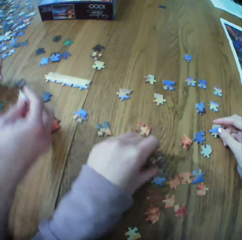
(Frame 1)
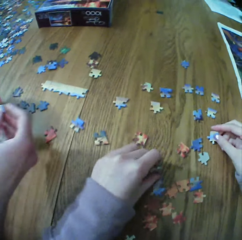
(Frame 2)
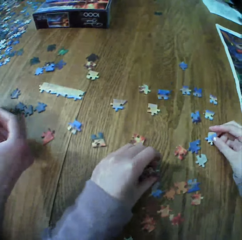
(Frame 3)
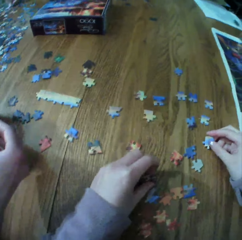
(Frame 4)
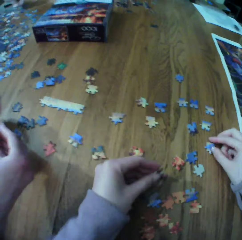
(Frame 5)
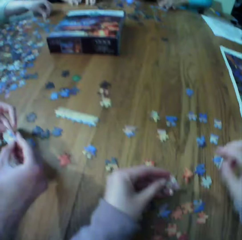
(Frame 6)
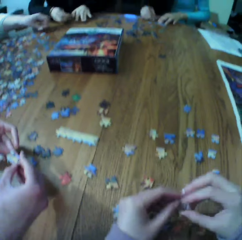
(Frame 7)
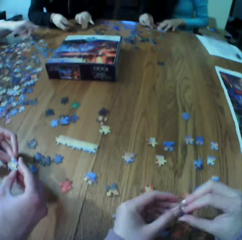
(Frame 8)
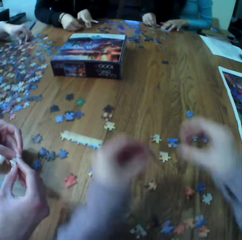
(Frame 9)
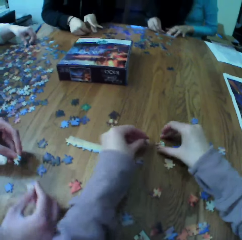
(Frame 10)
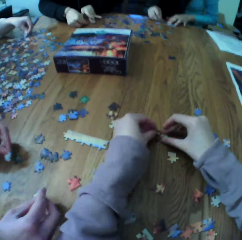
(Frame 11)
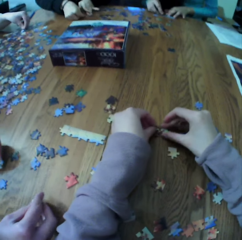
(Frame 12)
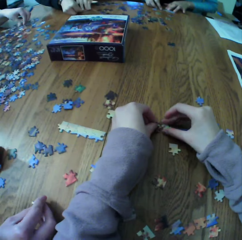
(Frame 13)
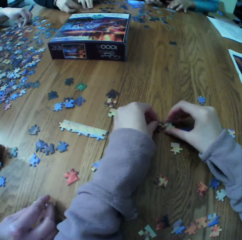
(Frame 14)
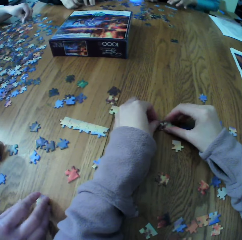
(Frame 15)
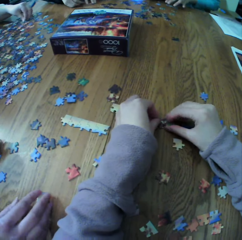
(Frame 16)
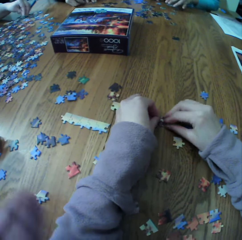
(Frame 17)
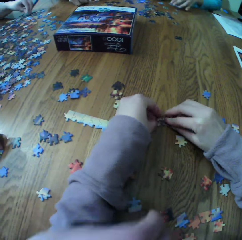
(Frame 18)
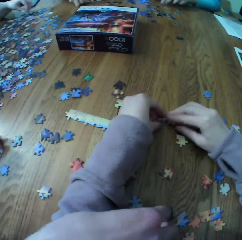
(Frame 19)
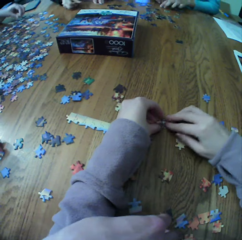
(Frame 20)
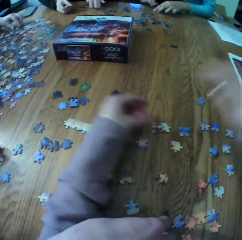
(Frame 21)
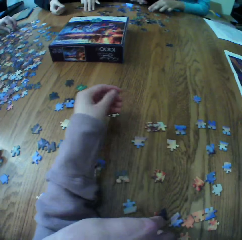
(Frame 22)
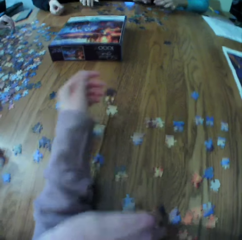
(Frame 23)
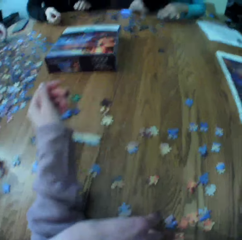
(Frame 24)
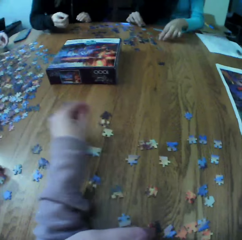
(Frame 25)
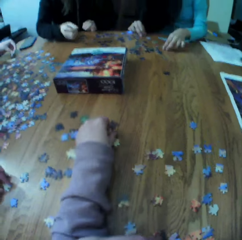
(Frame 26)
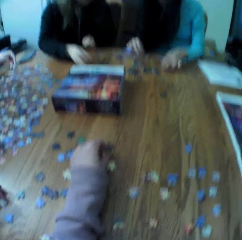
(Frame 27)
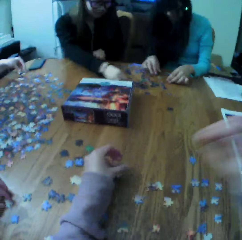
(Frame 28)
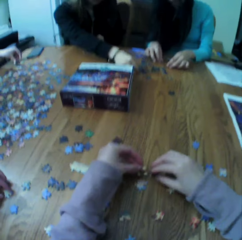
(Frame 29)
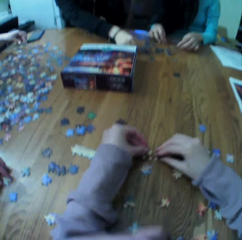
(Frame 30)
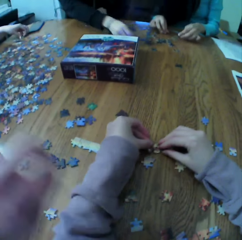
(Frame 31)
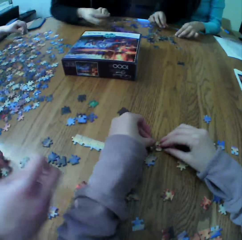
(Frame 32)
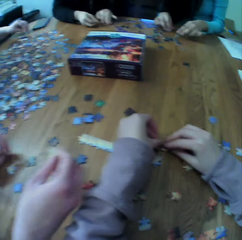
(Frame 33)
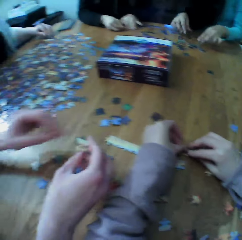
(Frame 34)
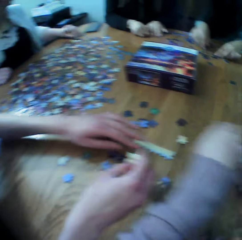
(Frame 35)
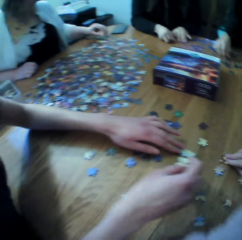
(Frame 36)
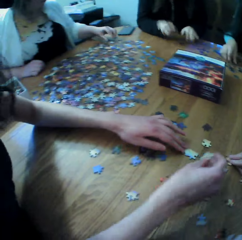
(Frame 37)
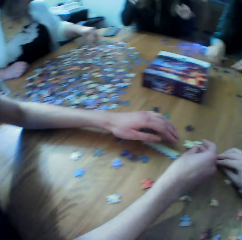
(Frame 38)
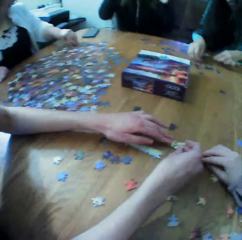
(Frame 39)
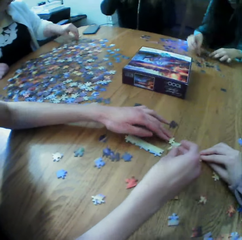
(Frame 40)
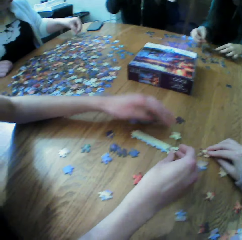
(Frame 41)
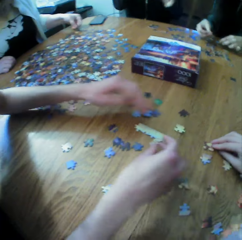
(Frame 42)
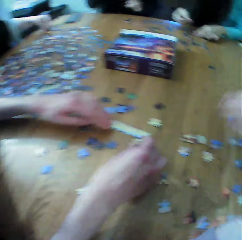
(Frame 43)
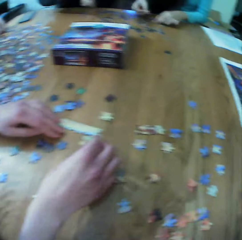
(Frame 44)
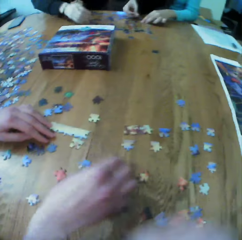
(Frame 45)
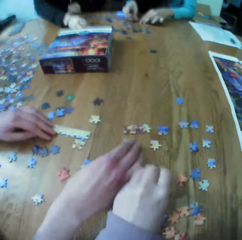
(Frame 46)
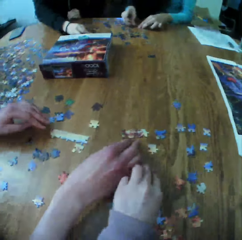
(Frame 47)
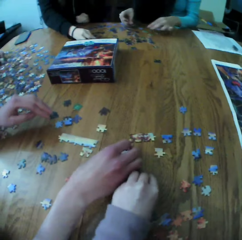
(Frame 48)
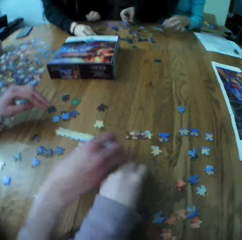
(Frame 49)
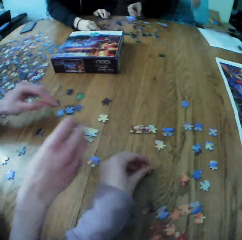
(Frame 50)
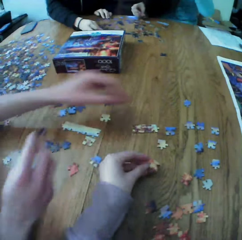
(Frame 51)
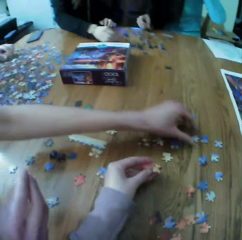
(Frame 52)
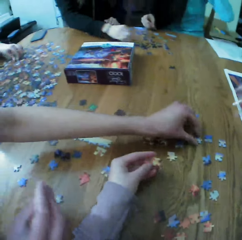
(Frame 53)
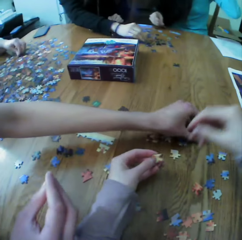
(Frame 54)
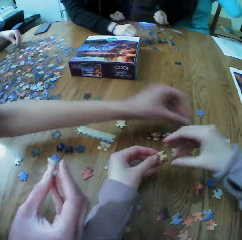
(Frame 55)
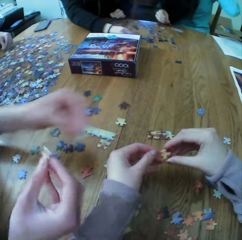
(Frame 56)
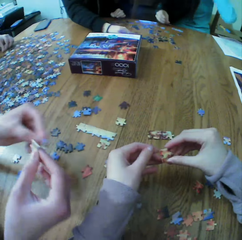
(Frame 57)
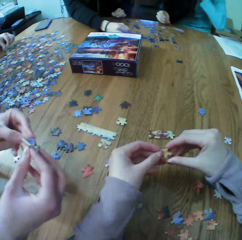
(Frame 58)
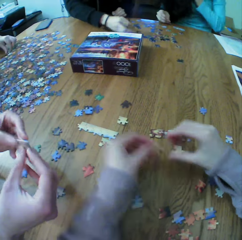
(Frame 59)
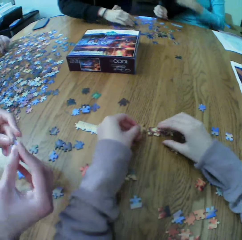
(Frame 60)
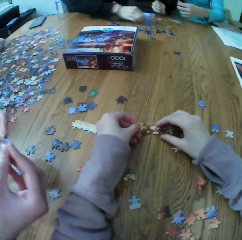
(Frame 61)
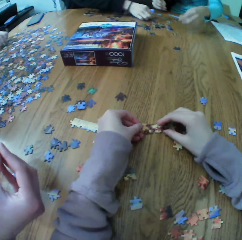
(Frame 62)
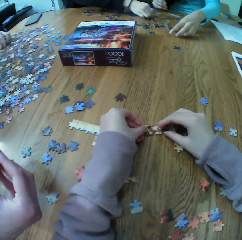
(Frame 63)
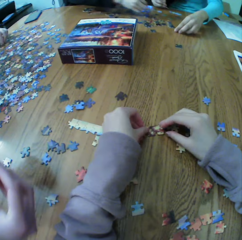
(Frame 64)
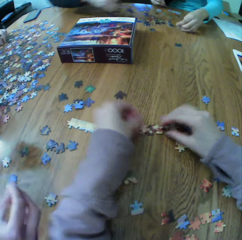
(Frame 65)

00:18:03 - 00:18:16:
A woman looks for the puzzle pieces. The camera wearer looks for the puzzle pieces. Another woman looks for the puzzle pieces.

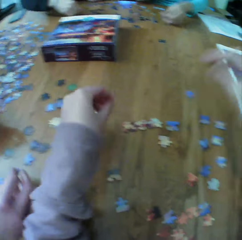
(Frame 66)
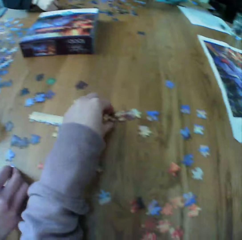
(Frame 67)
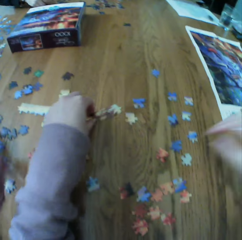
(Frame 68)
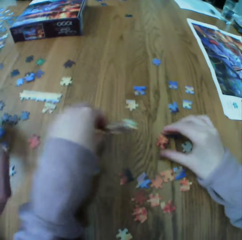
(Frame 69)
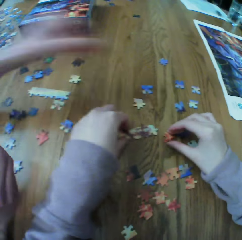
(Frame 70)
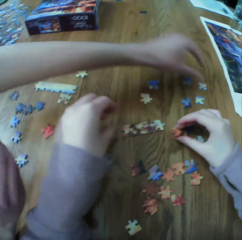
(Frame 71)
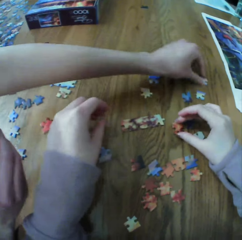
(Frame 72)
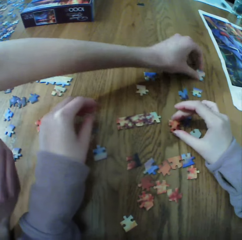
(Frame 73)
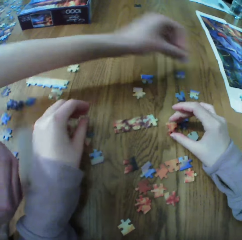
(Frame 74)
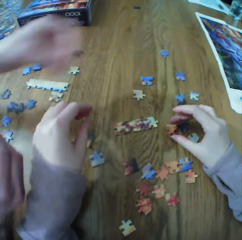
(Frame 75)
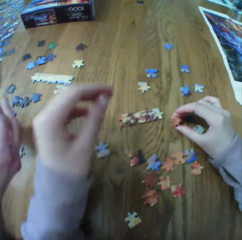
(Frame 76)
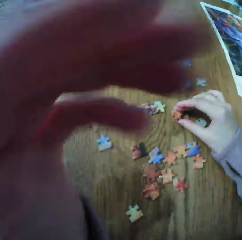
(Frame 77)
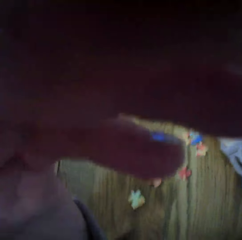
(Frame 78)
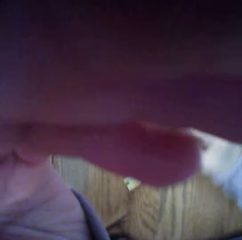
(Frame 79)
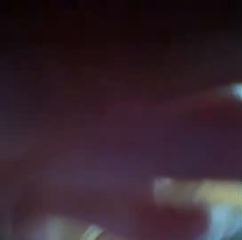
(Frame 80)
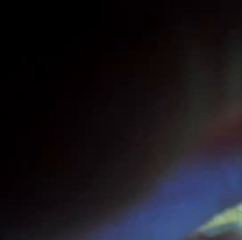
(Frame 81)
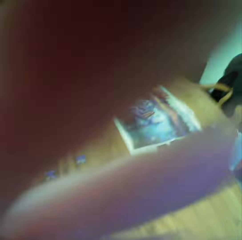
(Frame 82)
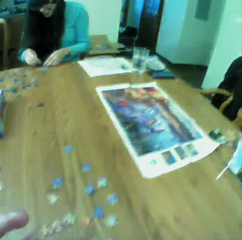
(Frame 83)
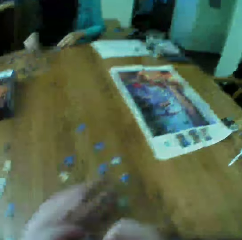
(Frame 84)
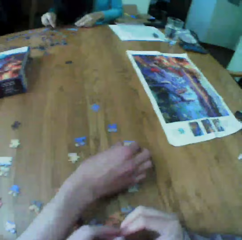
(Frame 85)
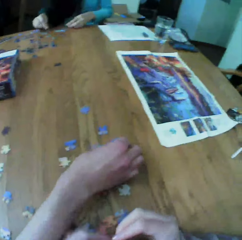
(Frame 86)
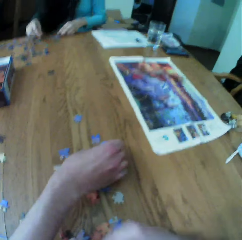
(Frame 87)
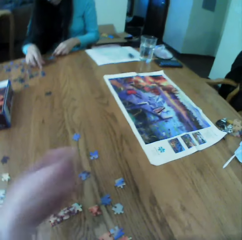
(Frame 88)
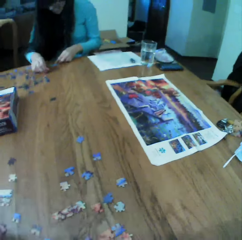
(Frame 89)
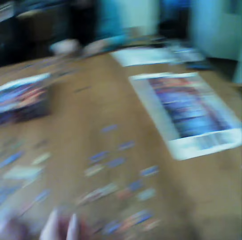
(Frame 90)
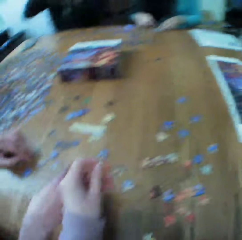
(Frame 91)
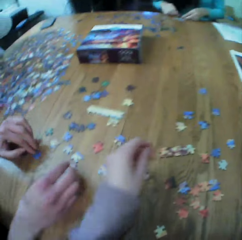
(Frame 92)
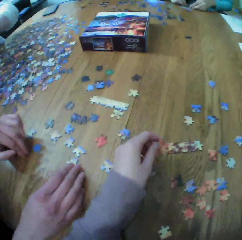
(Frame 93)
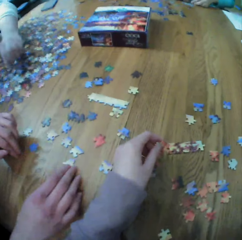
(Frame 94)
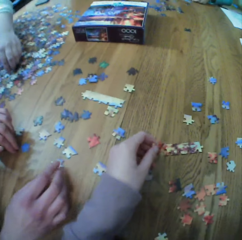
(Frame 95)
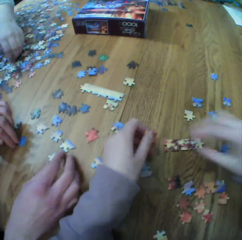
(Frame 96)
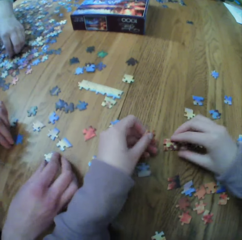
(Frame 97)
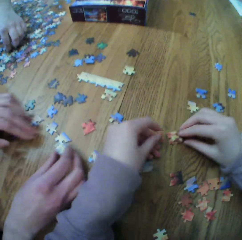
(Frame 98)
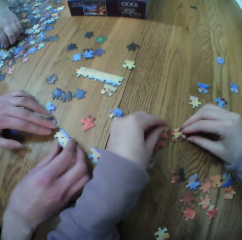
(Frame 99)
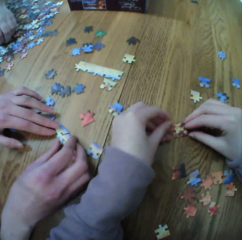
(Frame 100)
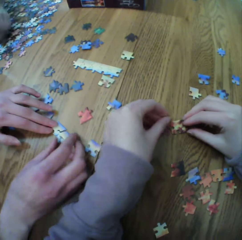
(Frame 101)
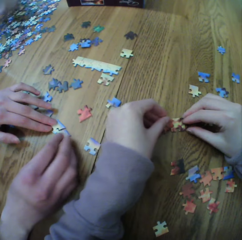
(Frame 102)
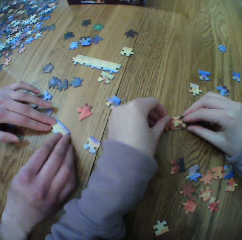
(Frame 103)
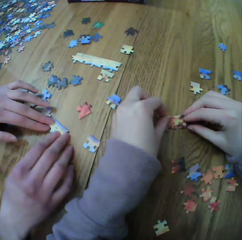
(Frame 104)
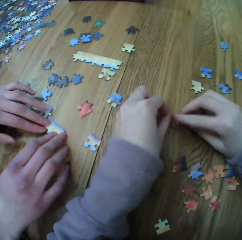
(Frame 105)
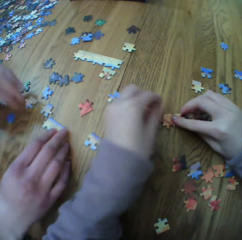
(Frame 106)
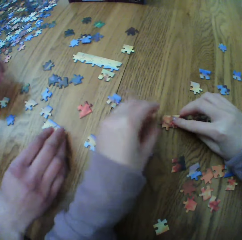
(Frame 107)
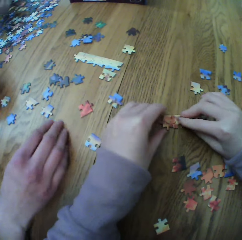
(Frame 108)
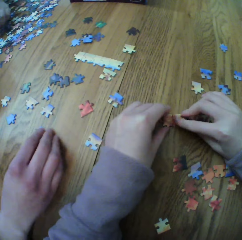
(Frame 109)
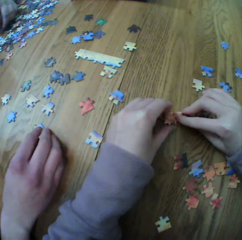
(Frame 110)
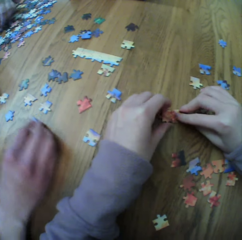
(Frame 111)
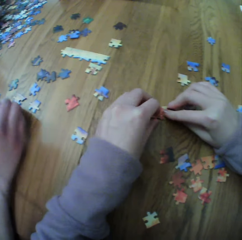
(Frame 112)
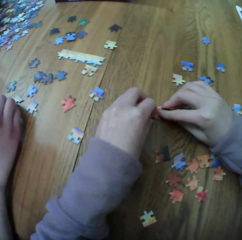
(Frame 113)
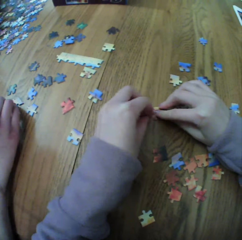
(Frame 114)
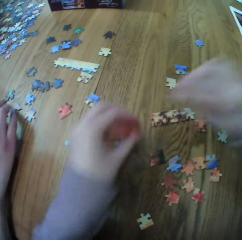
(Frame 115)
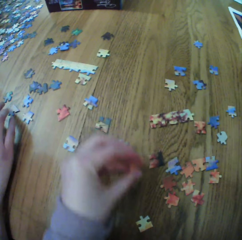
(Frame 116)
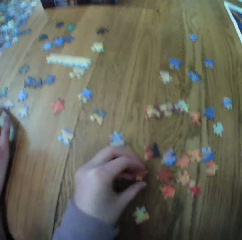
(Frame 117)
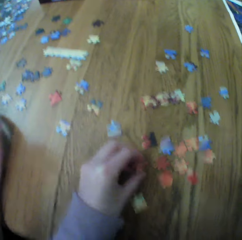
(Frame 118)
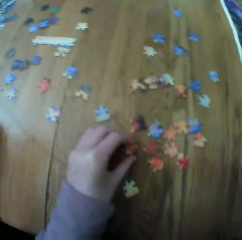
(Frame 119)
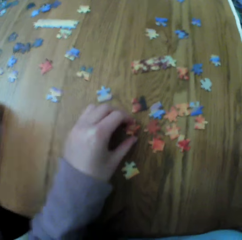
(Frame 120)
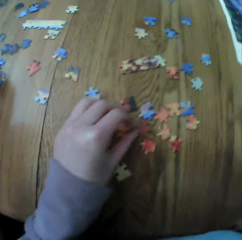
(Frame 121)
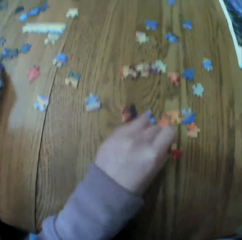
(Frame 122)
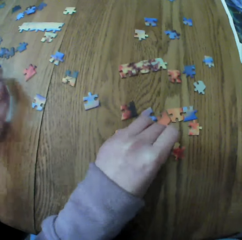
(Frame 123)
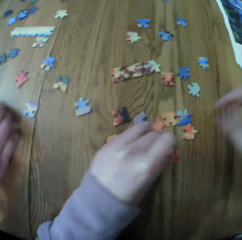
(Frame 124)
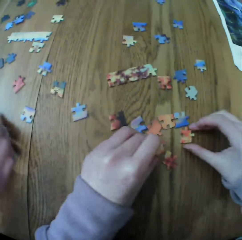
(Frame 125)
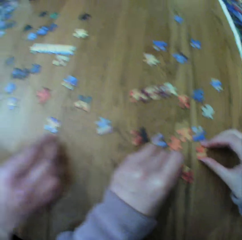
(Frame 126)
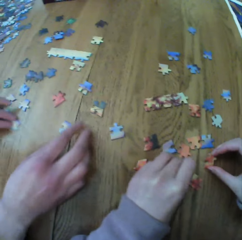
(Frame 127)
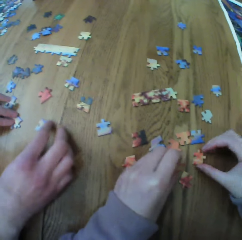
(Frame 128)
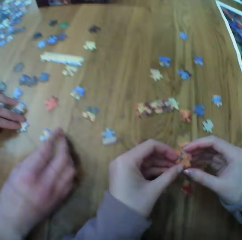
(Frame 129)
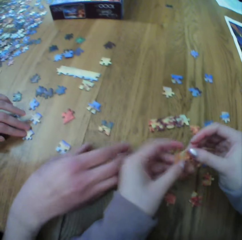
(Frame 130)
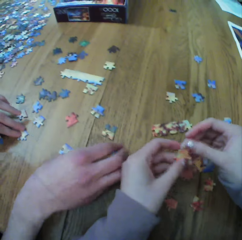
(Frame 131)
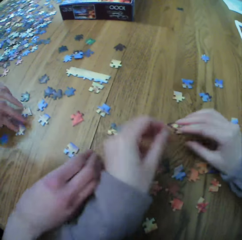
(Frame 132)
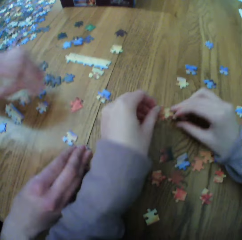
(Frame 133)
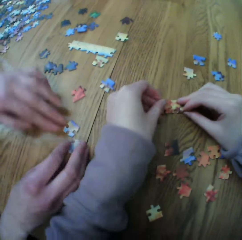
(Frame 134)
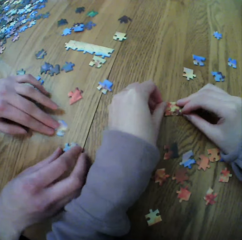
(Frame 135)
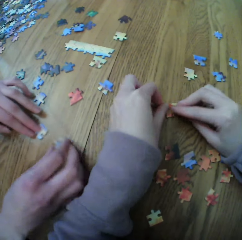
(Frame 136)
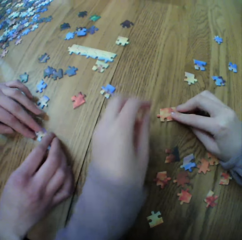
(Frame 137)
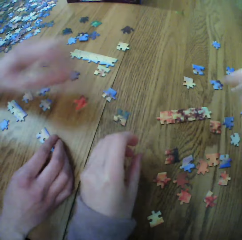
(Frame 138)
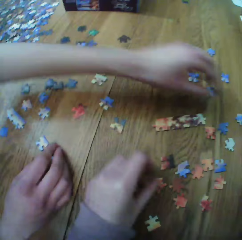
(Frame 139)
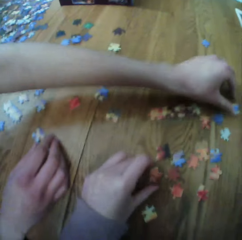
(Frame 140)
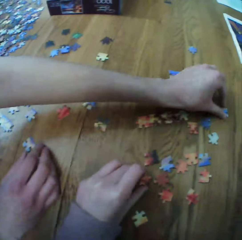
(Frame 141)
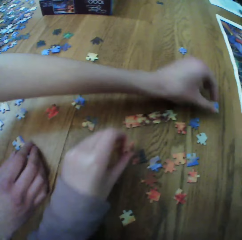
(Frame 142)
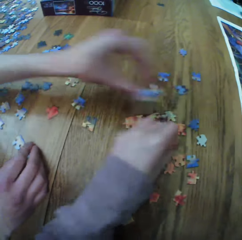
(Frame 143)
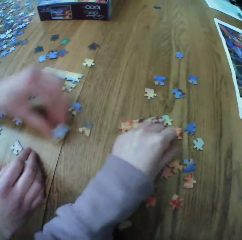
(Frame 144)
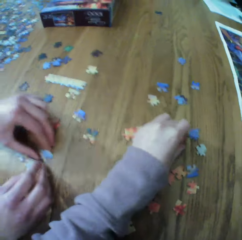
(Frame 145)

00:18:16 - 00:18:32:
The camera wearer looks for the puzzle pieces. They fix the camera. A woman looks for the puzzle pieces. The camera wearer looks for the puzzle pieces. The woman arranges the board game materials on the table. She picks up the board game material.
